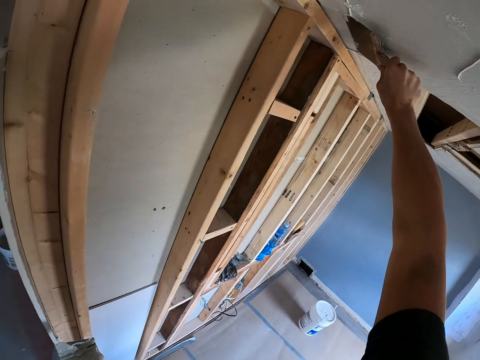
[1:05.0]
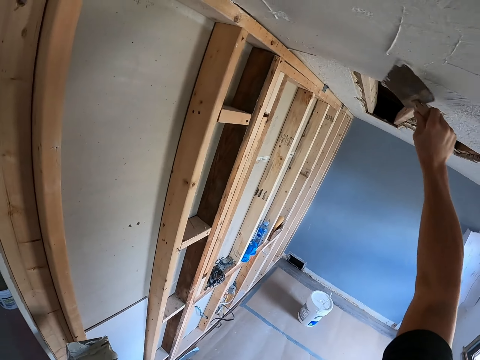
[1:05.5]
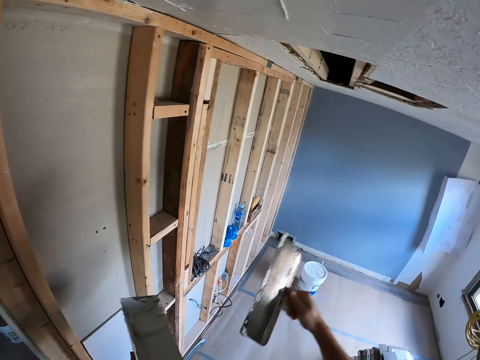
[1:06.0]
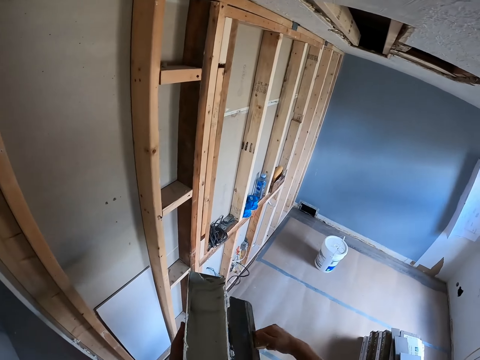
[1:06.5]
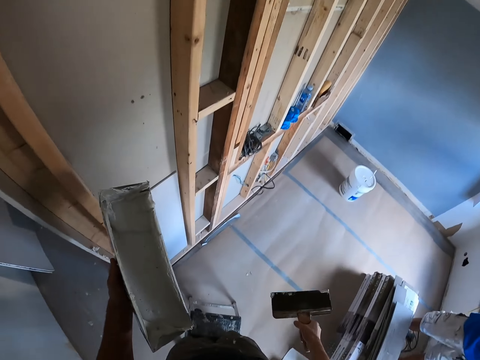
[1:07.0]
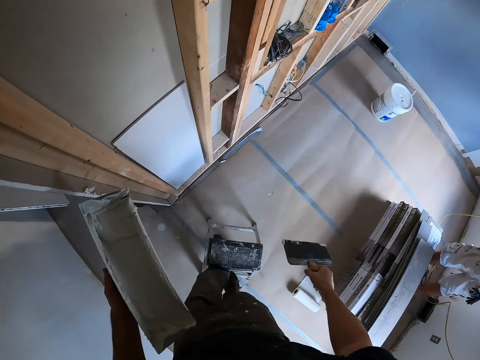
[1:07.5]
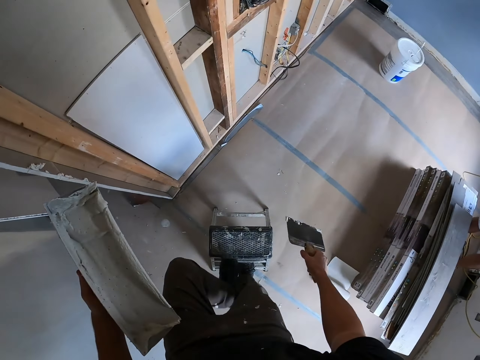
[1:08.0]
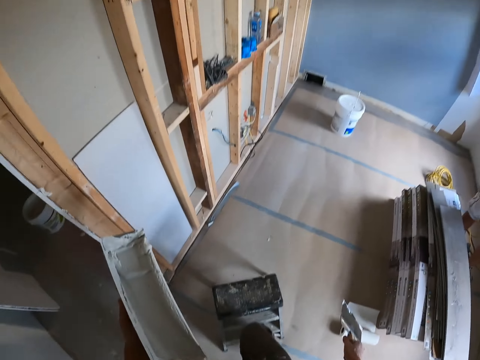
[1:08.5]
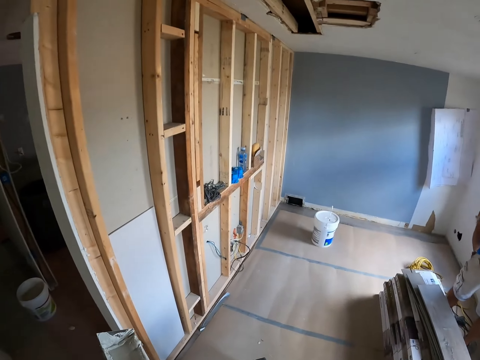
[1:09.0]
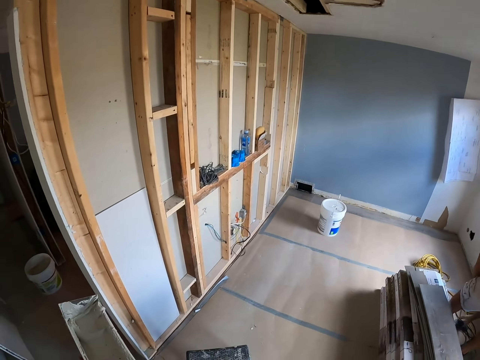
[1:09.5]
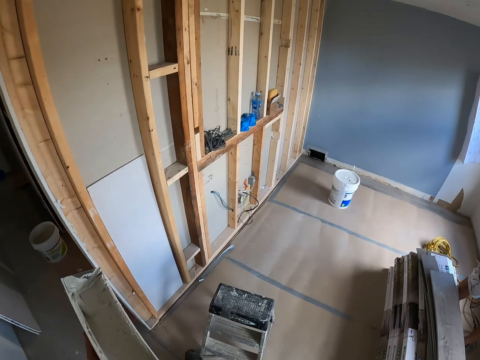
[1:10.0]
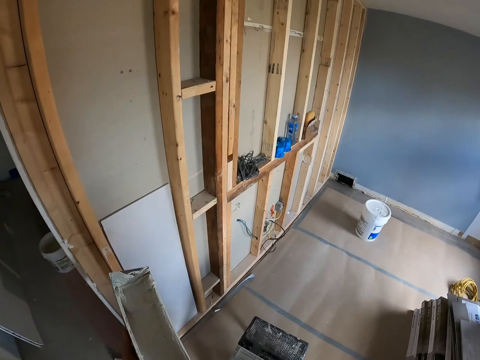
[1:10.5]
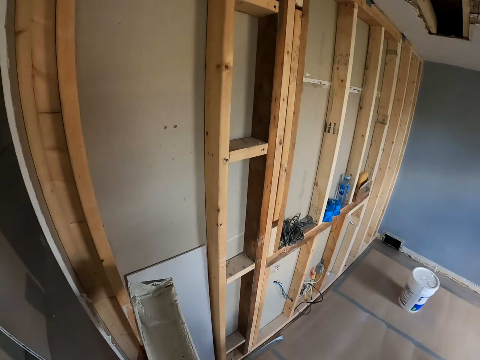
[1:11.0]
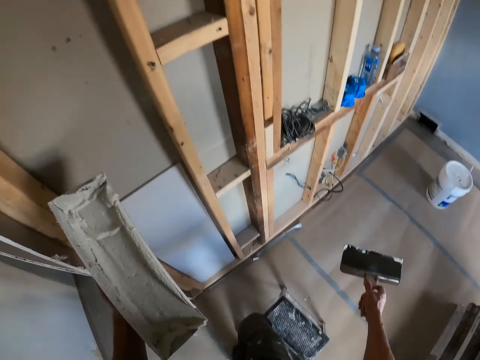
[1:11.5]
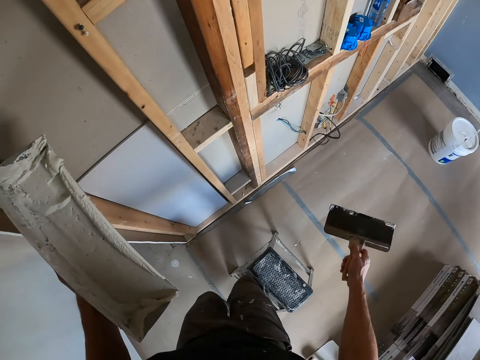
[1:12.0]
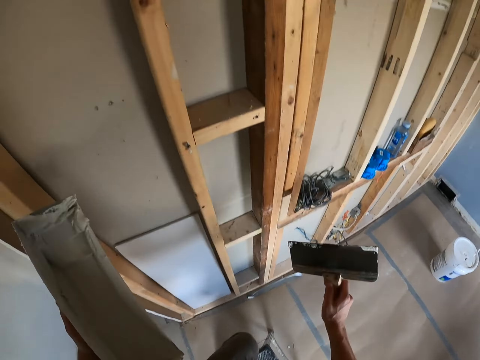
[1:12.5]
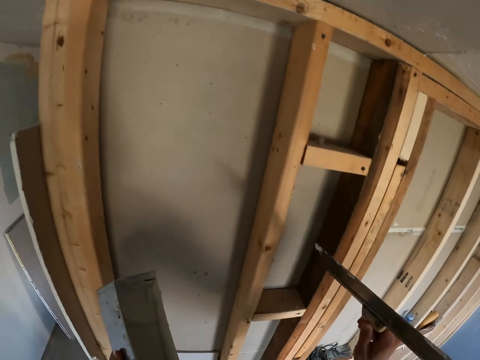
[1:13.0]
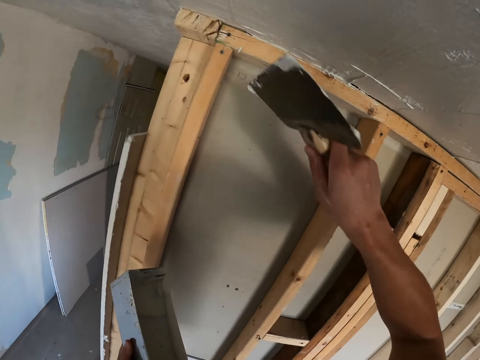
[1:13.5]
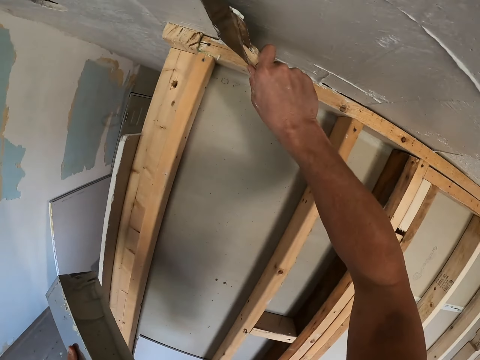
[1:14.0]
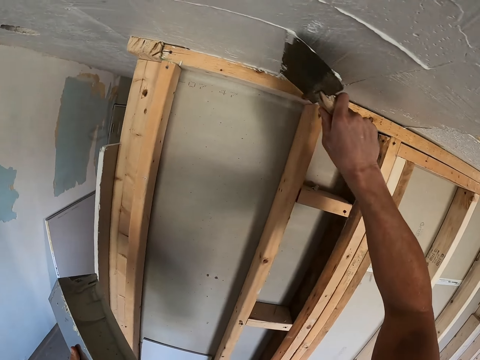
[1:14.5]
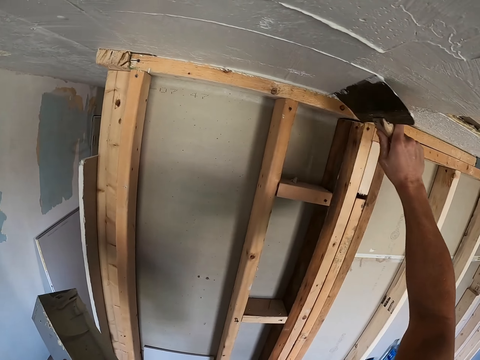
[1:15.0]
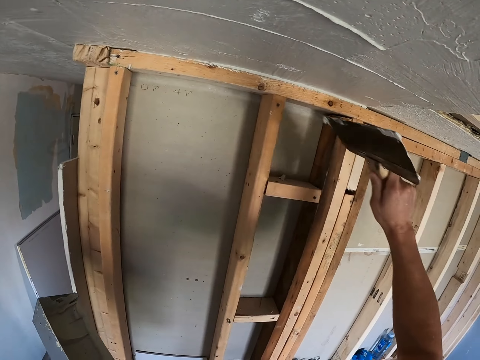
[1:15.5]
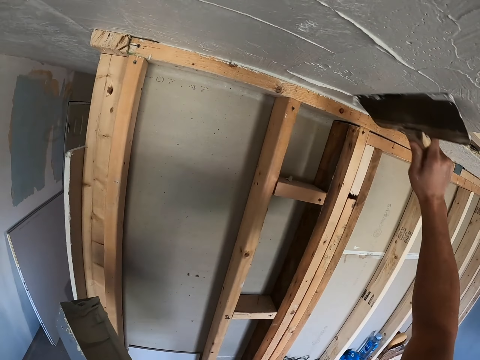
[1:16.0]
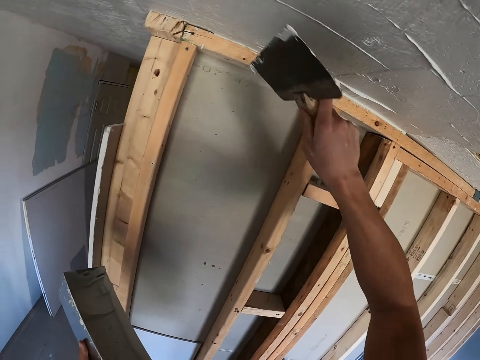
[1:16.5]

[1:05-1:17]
The camera wearer removes excess paints from the plastering spatula. They step down from the stool ladder, move the stool ladder with a leg, and climb the stool ladder. They plaster the ceiling with the plastering spatula.

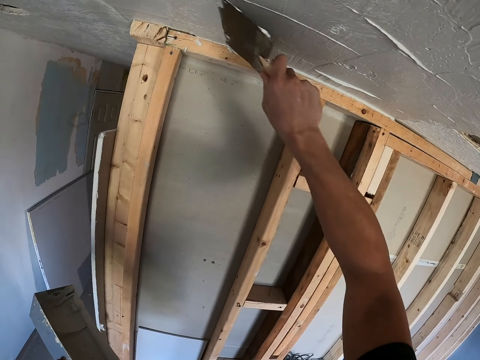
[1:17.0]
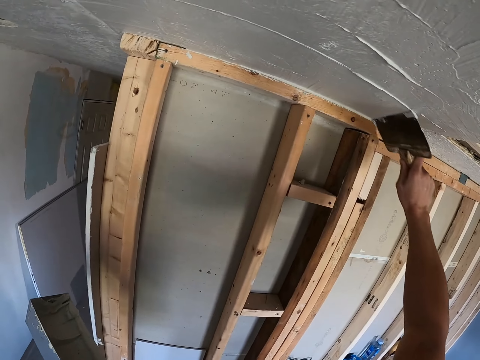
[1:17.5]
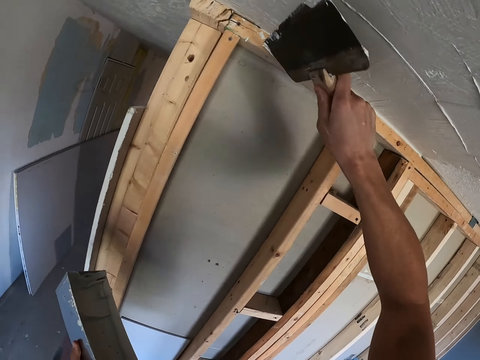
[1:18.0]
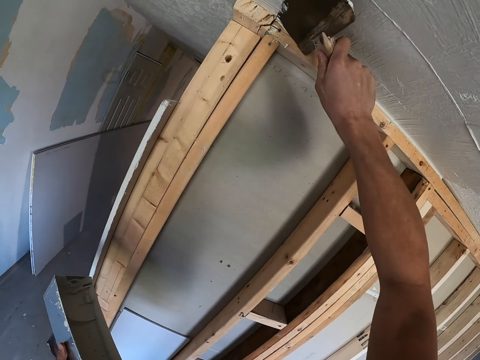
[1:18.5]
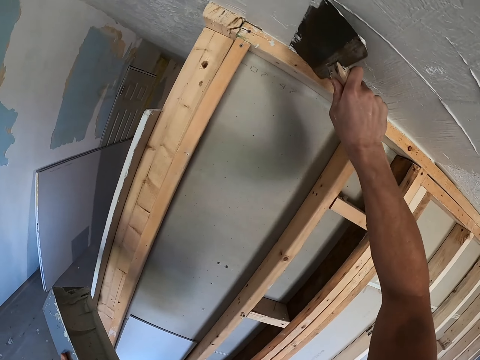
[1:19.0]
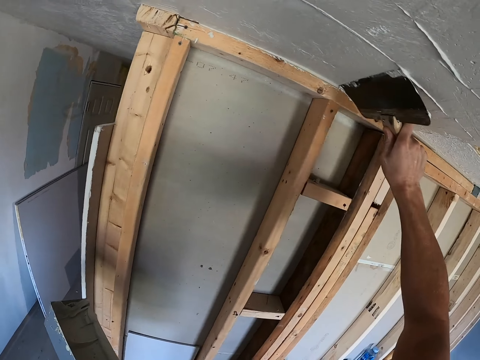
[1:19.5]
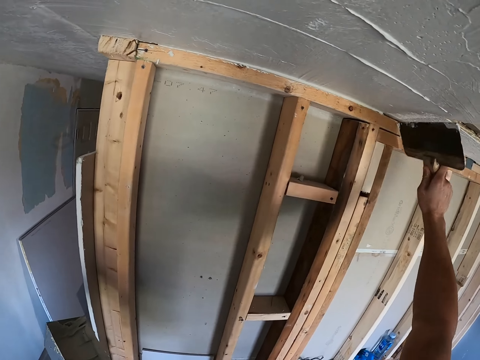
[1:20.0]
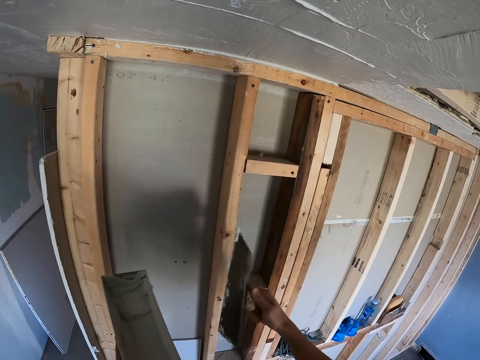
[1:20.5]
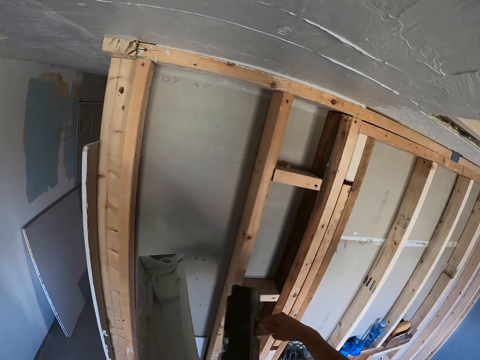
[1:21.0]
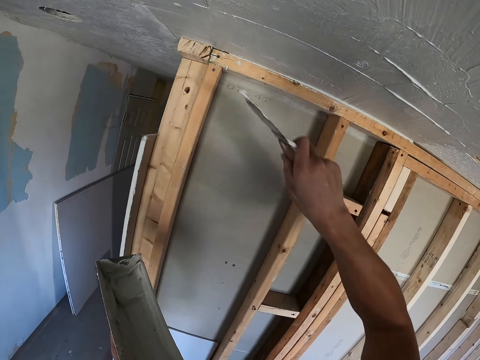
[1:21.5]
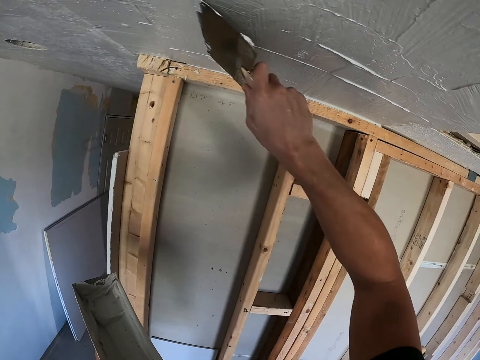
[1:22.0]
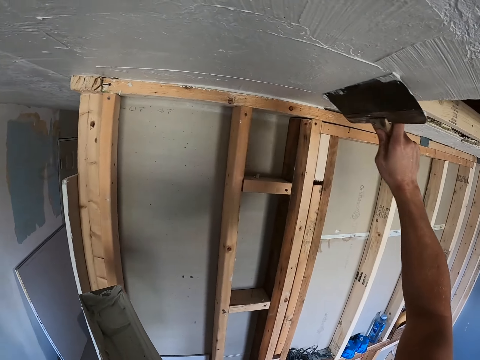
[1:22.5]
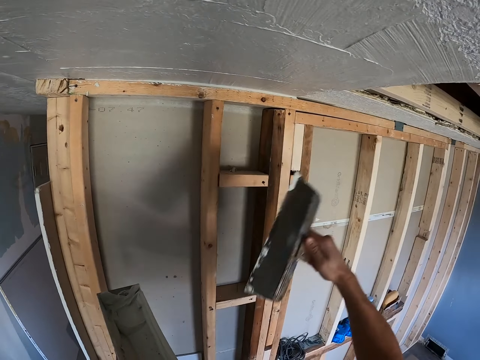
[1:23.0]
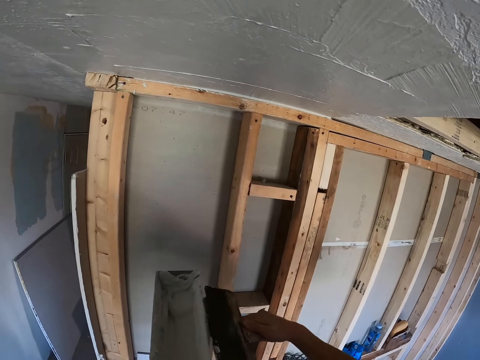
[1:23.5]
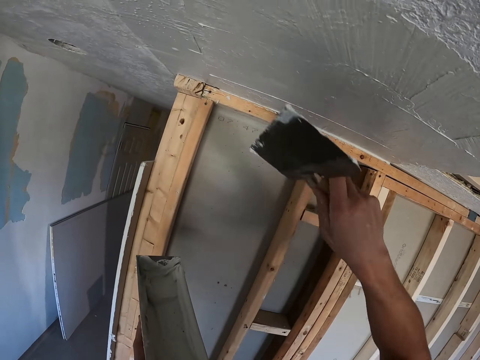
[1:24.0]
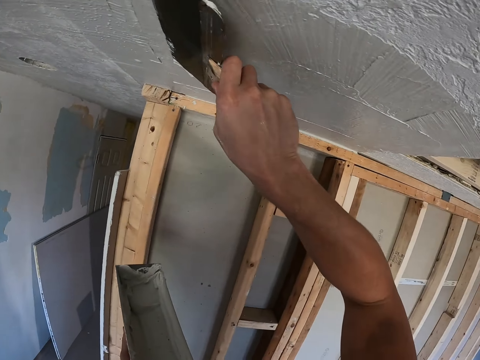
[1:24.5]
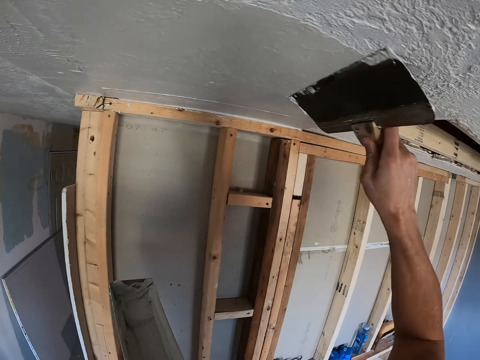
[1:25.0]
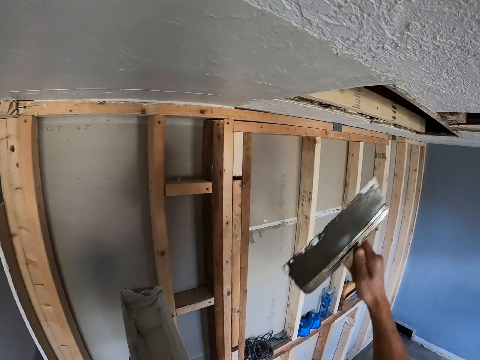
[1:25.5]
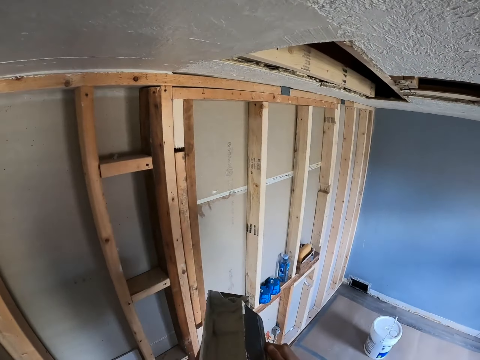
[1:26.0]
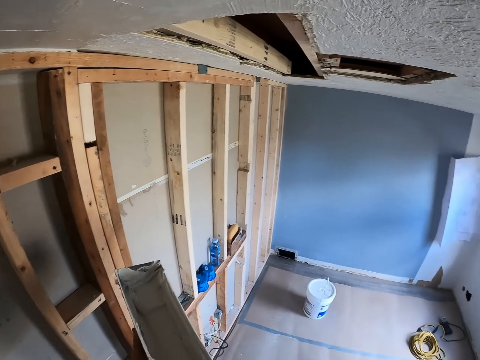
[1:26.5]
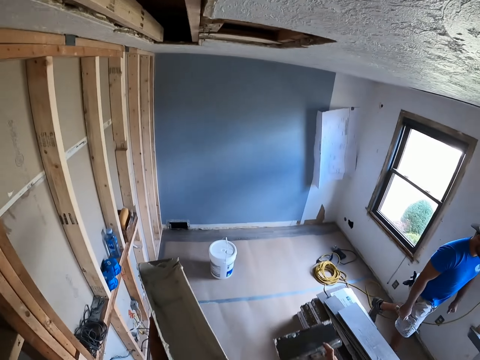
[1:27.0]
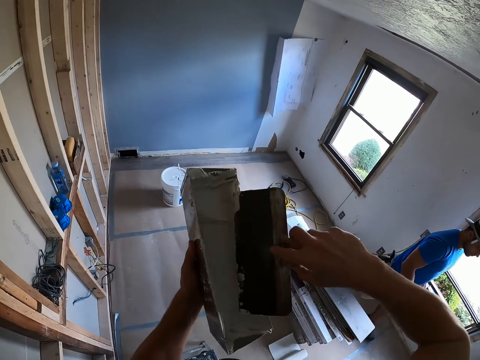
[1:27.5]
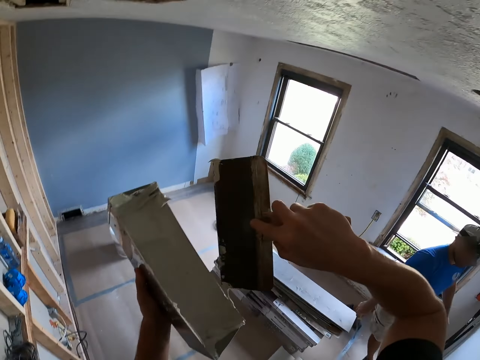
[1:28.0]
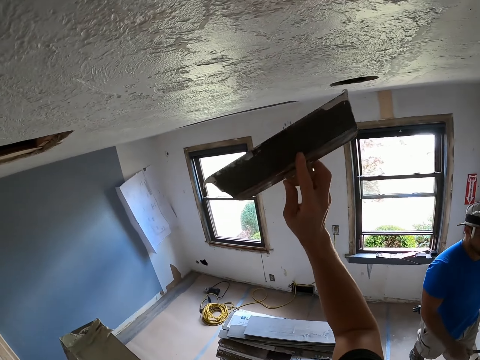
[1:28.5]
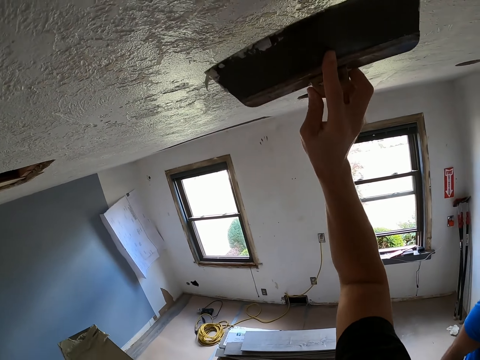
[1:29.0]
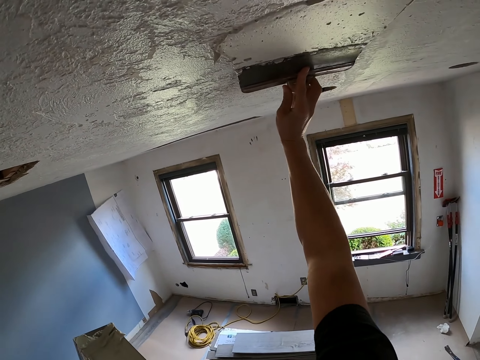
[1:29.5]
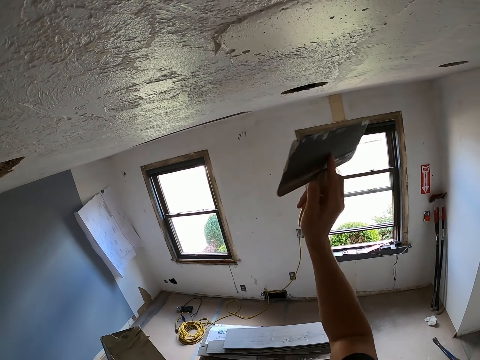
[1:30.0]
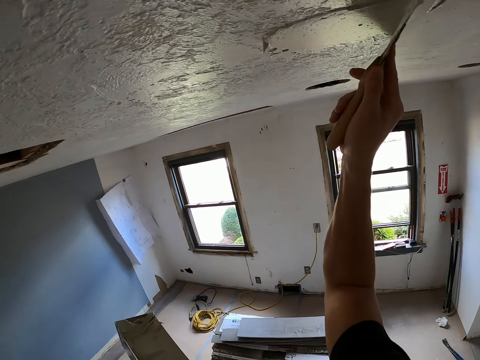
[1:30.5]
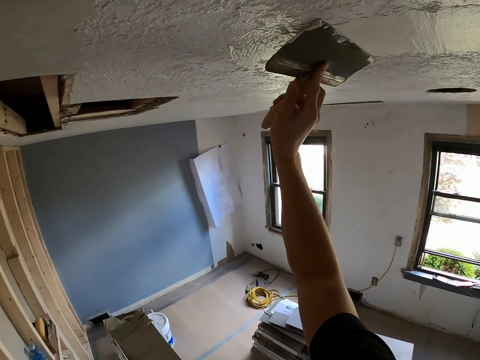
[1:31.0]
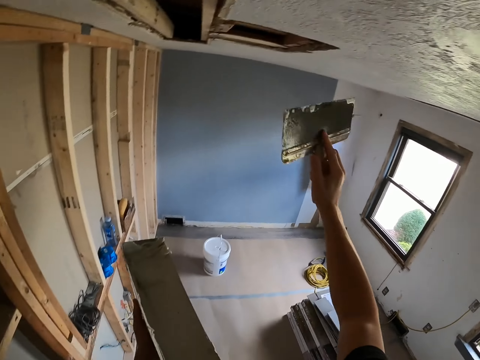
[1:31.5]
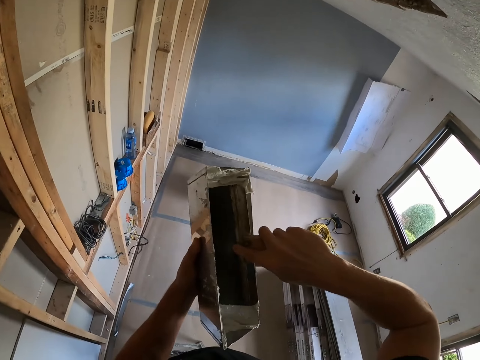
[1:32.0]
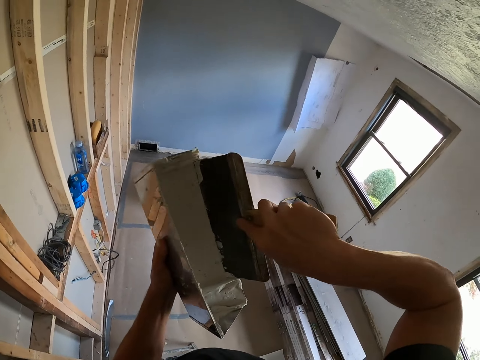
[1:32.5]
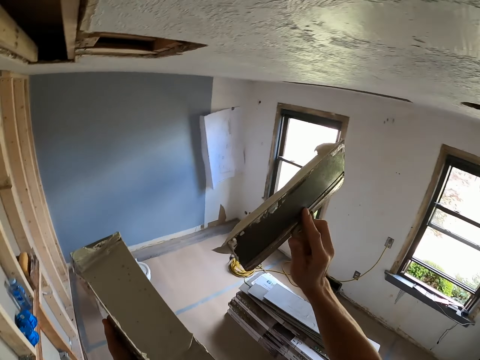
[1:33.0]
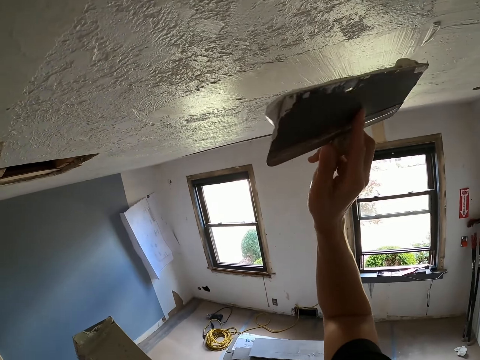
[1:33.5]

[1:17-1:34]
The camera wearer paints the ceiling with a brush or plastering spatula. They remove excess paints from the plastering spatula. They plaster the ceiling with the plastering spatula. They remove excess paints from the plastering spatula. They plaster the ceiling with the plastering spatula. They remove excess paints from the plastering spatula. They plaster the ceiling with the plastering spatula. They dip the brush in the paint box.
